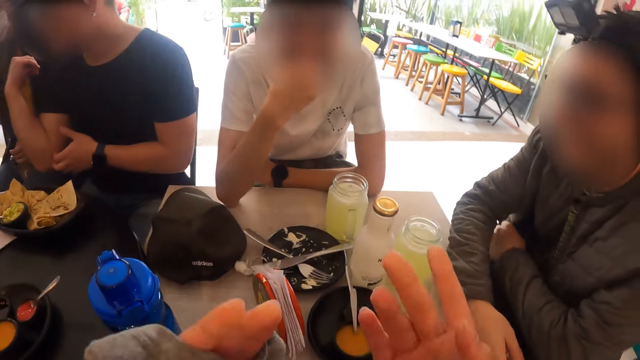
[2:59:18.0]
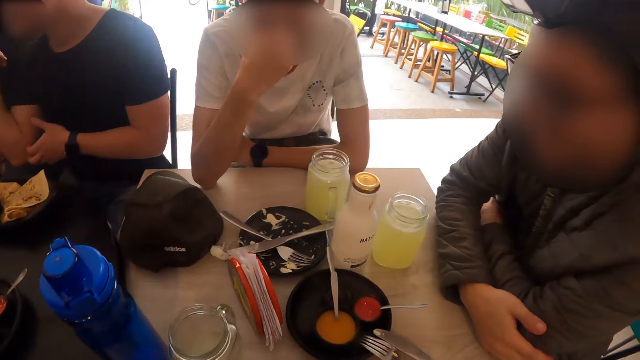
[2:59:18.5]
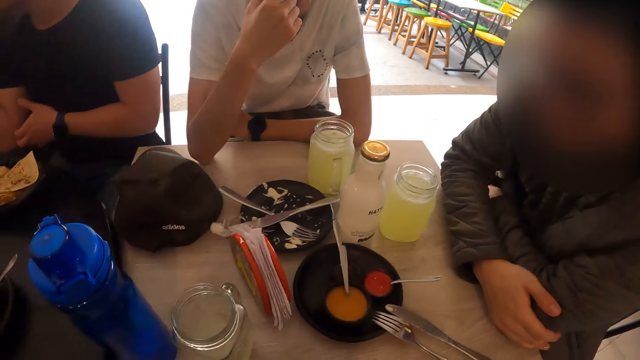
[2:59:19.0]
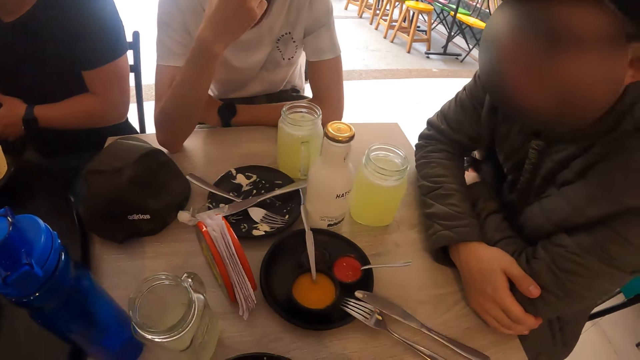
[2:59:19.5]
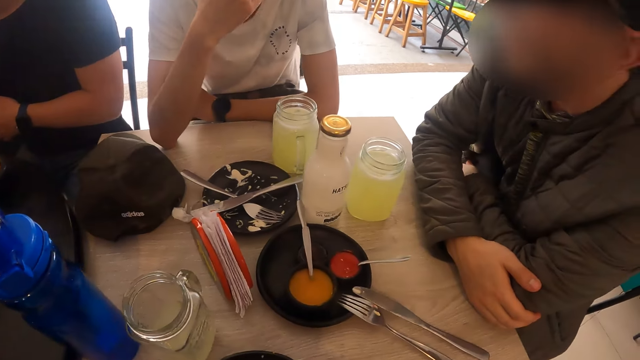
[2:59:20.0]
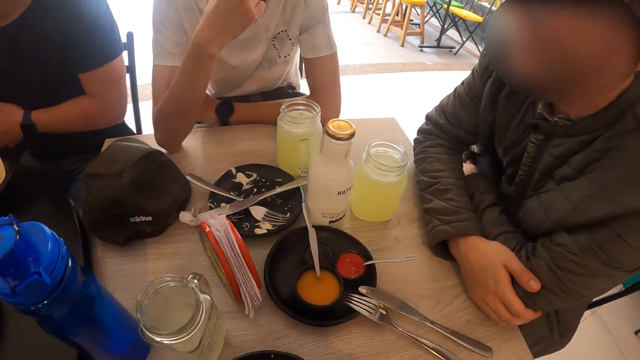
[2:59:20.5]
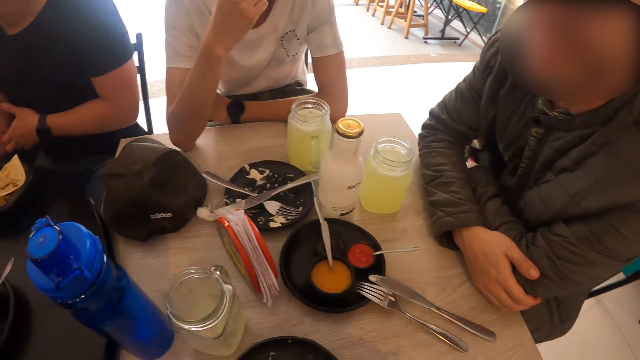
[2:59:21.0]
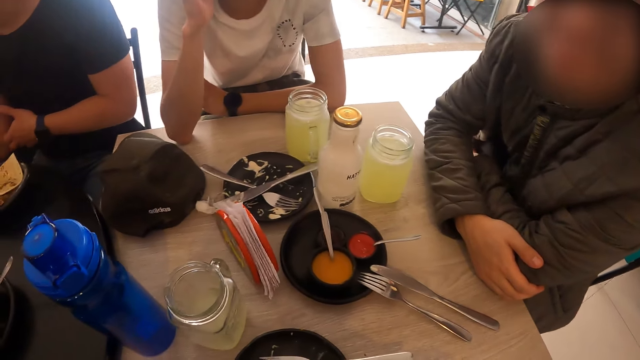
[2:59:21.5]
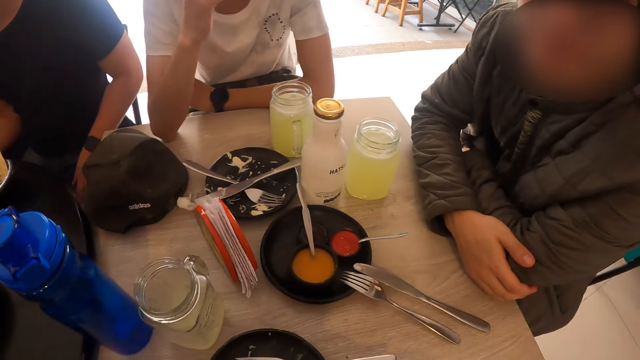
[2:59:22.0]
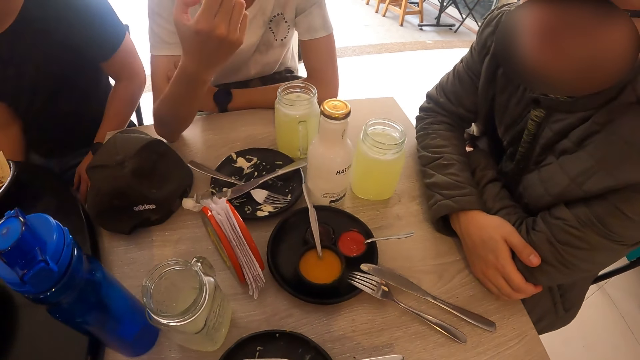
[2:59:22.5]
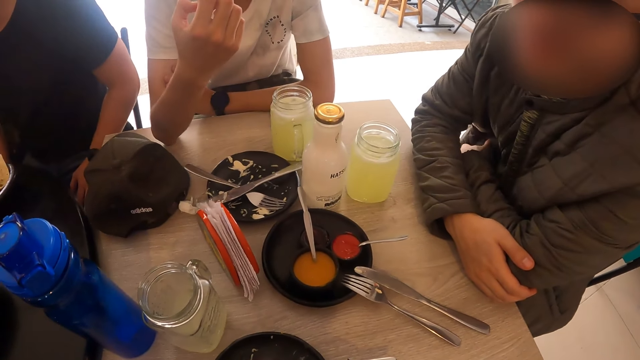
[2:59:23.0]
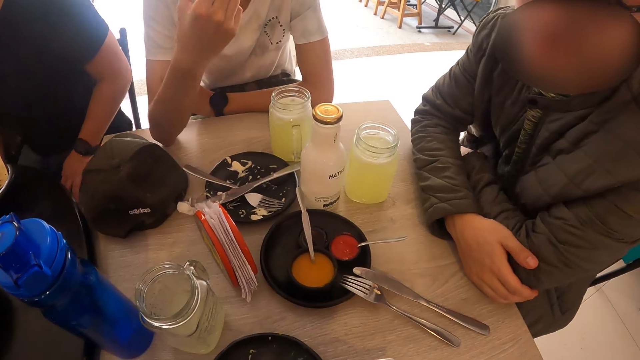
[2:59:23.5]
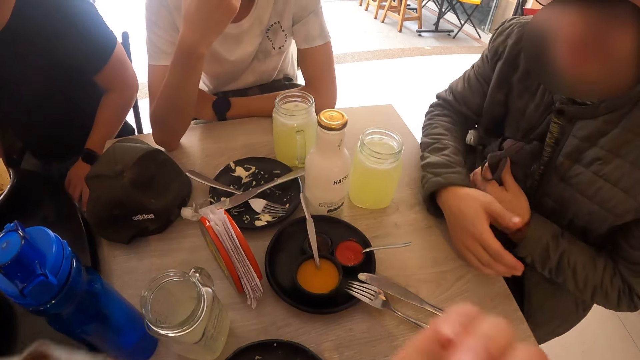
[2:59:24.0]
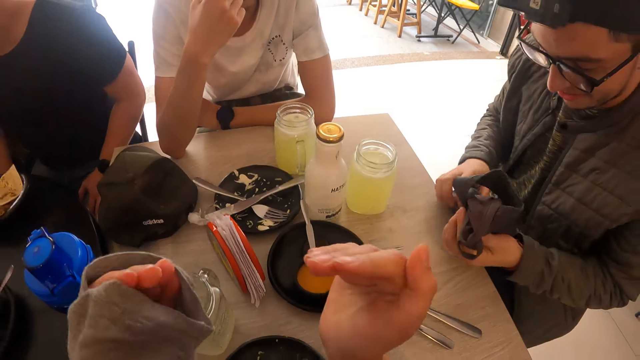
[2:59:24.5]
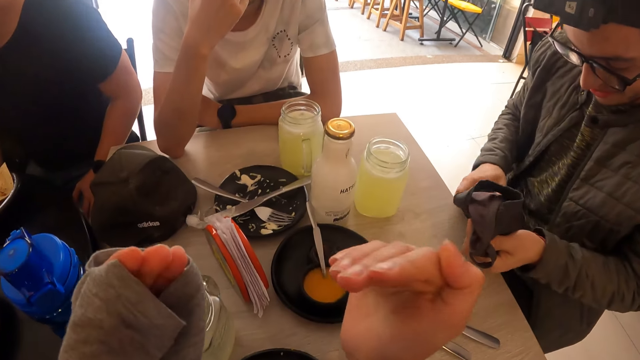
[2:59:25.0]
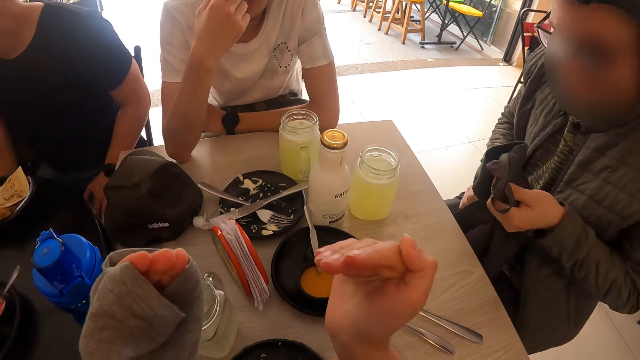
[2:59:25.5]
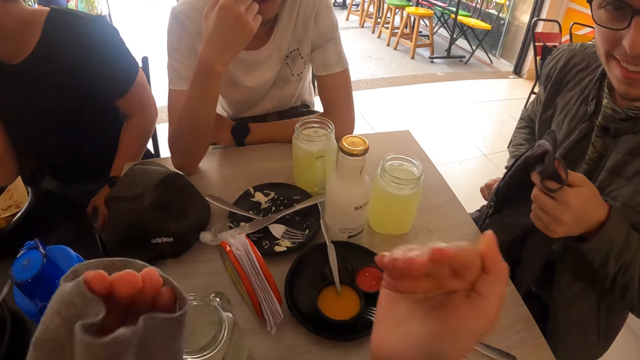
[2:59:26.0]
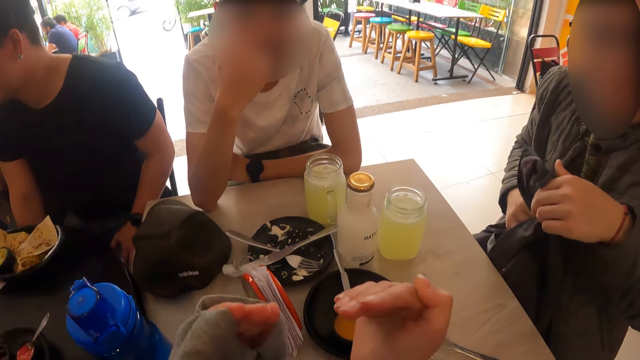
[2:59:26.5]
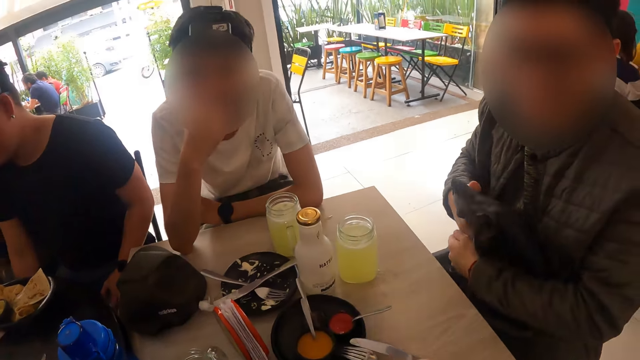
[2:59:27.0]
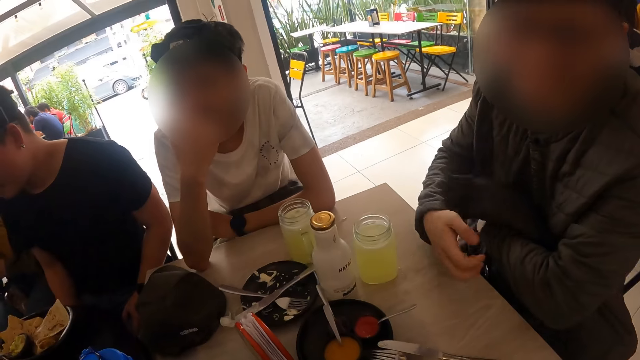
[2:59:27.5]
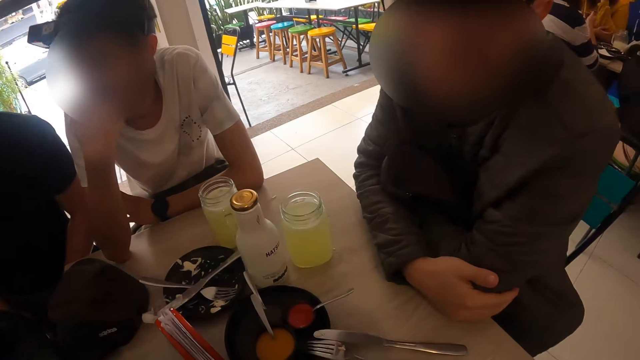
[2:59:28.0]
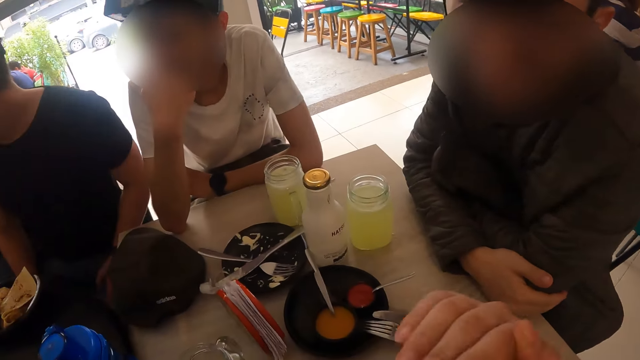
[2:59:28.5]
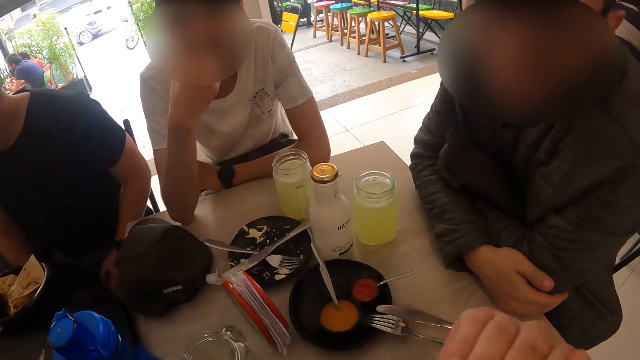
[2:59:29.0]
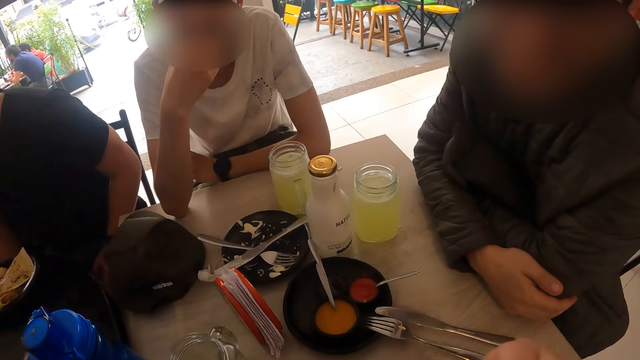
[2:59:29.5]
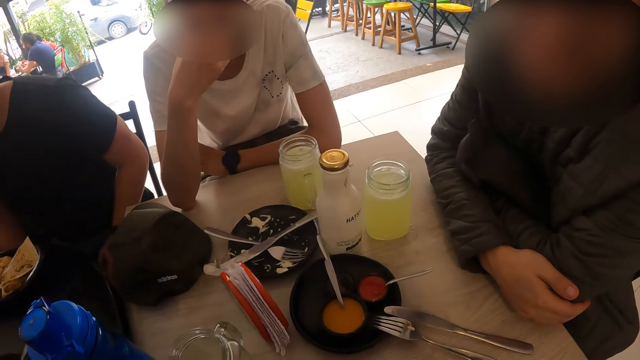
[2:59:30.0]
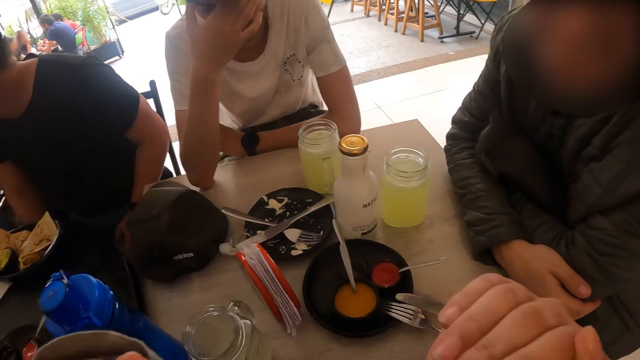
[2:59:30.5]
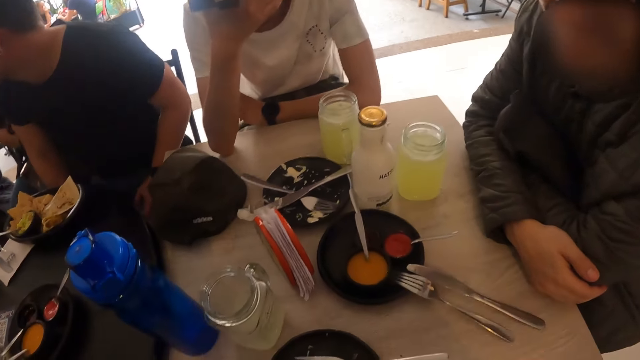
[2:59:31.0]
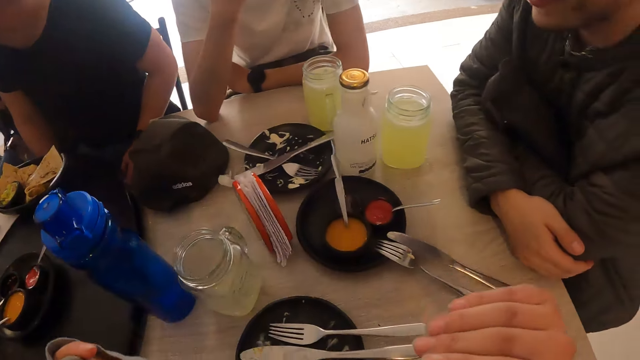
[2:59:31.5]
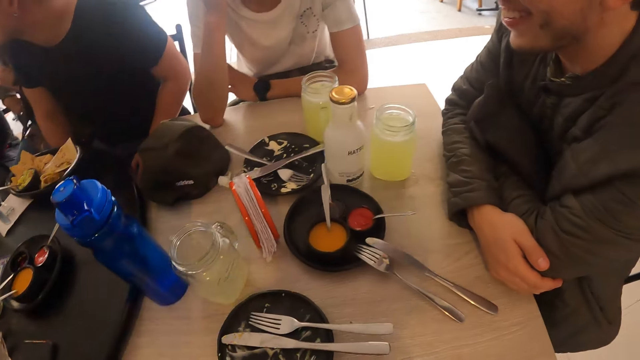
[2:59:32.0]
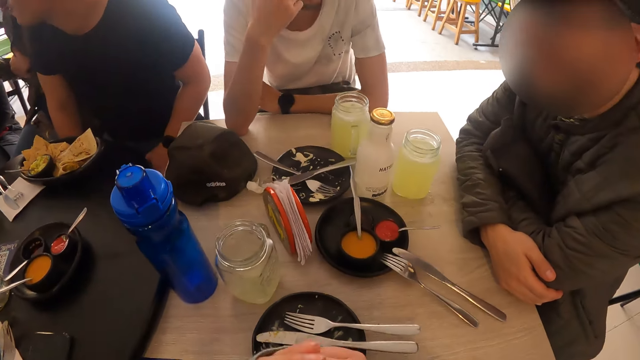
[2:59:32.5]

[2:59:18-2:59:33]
The camera wearer interacts with the men. He demonstrates with his hand. A man looks at his hands. Another man lifts a bag on his thigh with his left hand. The camera wearer demonstrates with his hand. The other man adjusts the bag with both hands. The other man touches his coat. The camera wearer demonstrates with his hand.

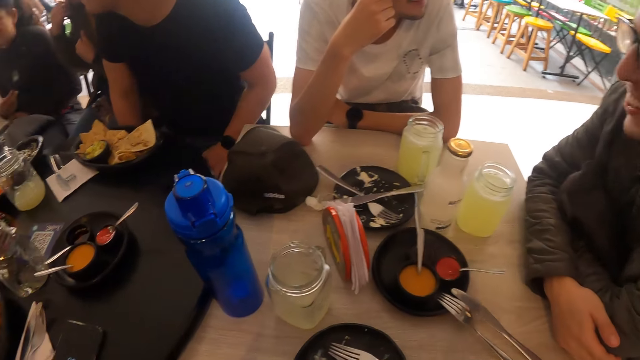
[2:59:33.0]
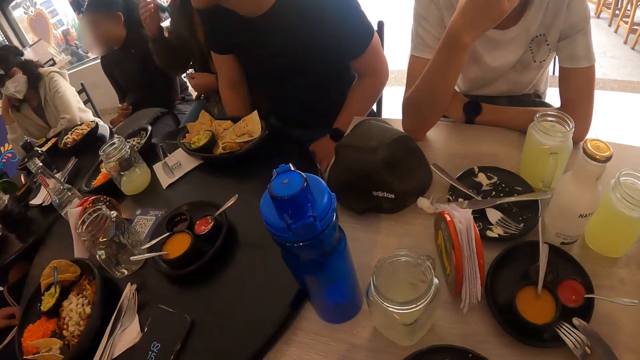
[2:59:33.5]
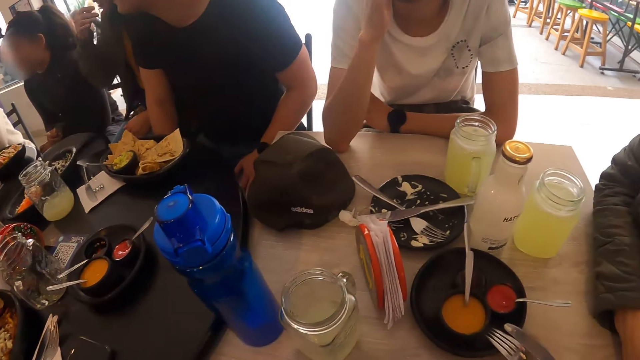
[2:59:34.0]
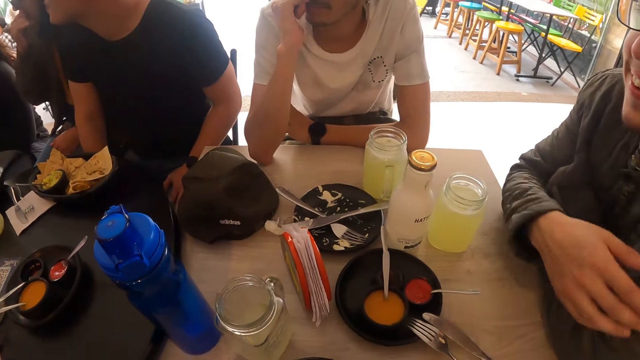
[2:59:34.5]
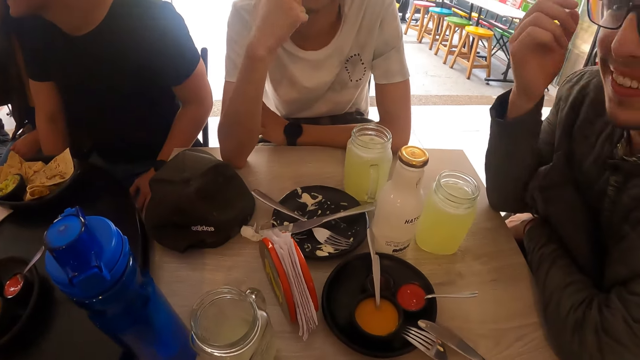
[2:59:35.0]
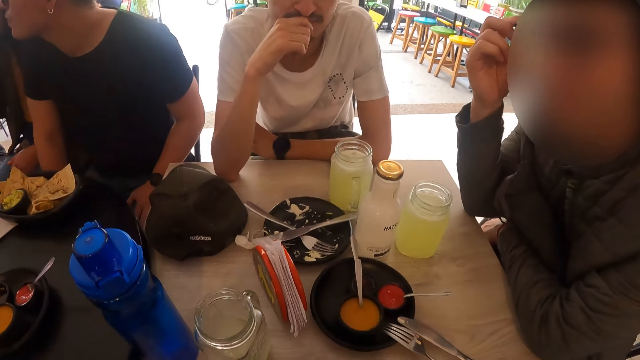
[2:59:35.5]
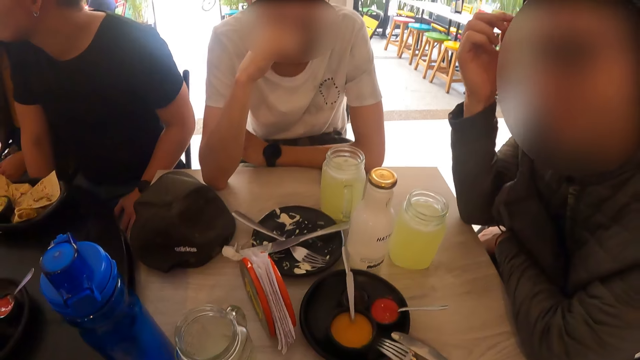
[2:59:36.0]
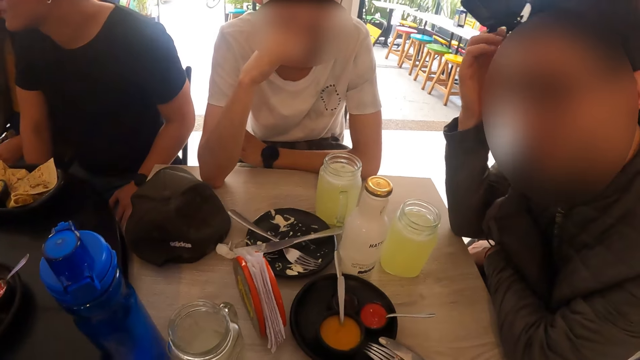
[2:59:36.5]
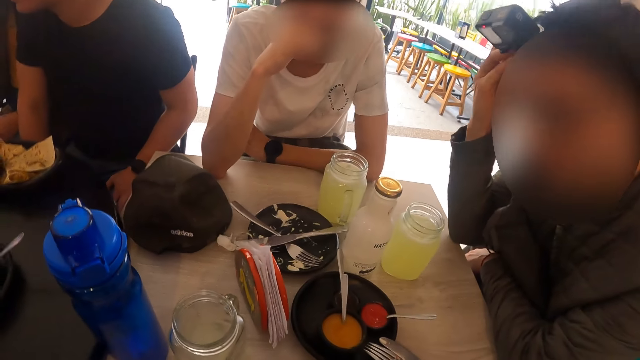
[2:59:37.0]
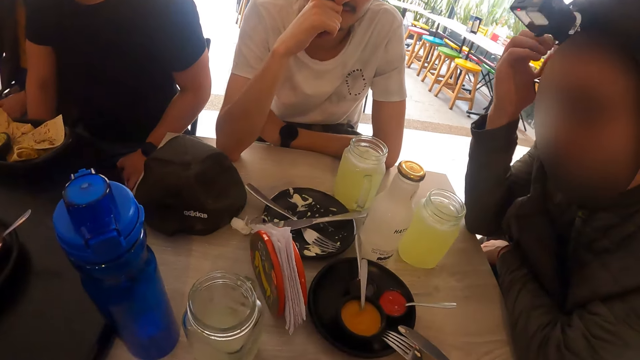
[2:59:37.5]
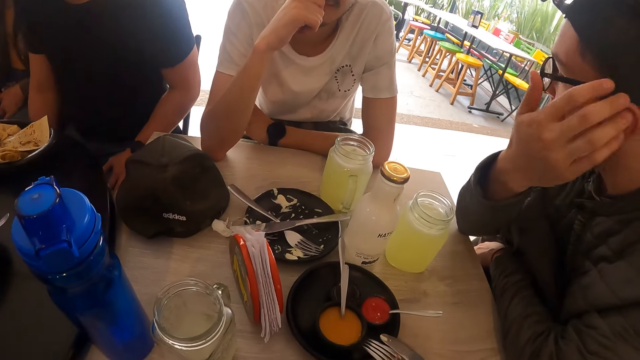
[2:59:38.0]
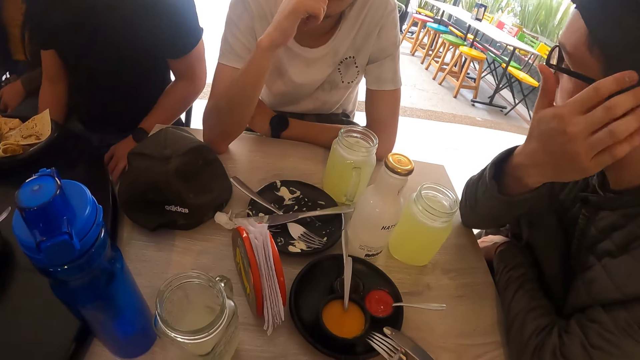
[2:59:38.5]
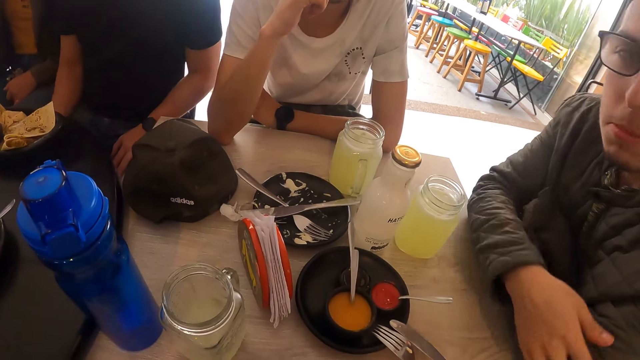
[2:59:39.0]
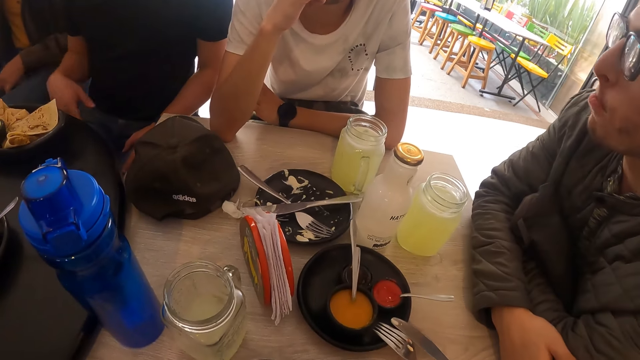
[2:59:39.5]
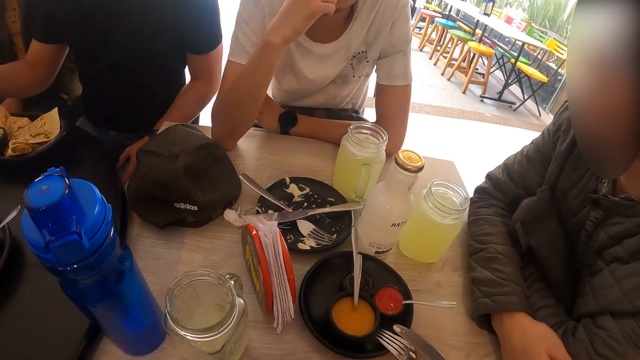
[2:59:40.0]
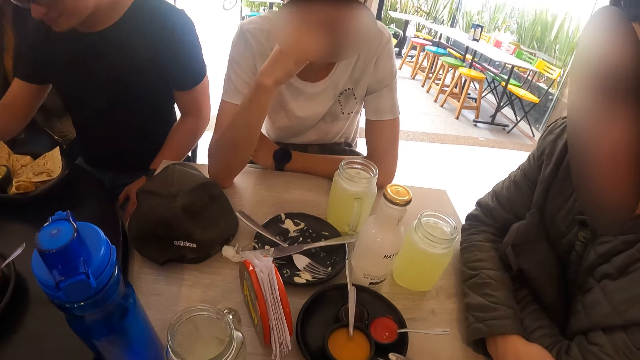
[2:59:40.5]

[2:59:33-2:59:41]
A man touches his head.
